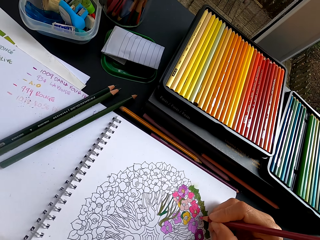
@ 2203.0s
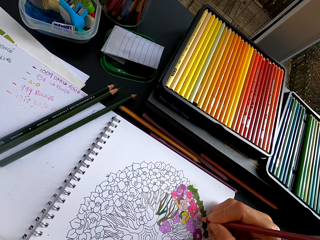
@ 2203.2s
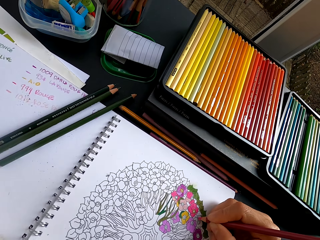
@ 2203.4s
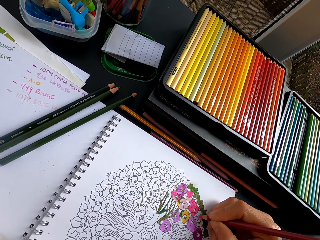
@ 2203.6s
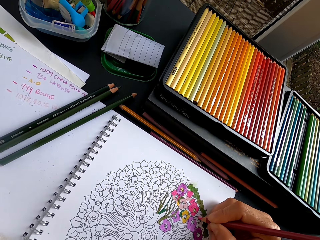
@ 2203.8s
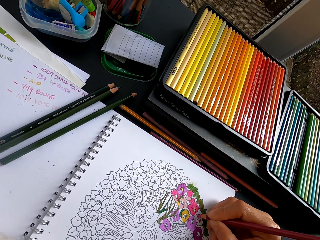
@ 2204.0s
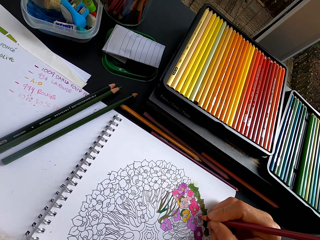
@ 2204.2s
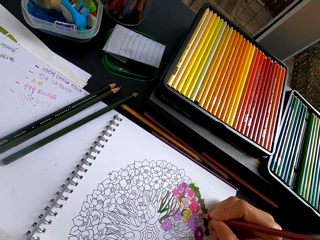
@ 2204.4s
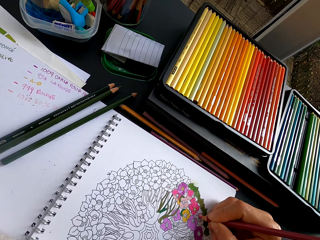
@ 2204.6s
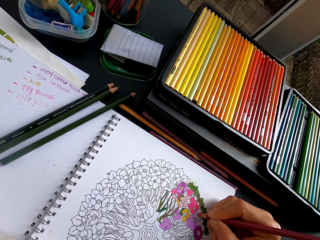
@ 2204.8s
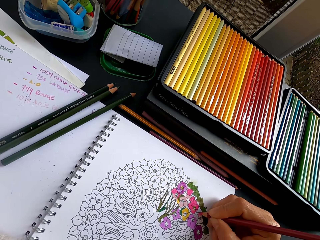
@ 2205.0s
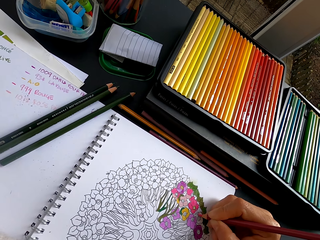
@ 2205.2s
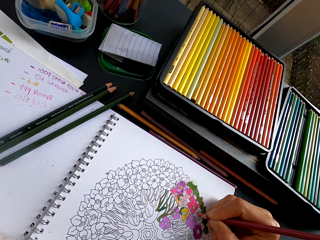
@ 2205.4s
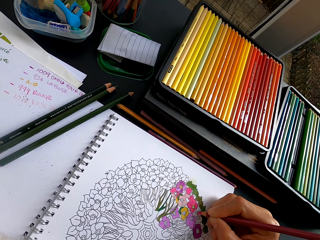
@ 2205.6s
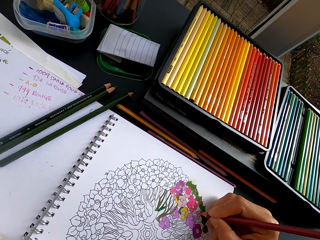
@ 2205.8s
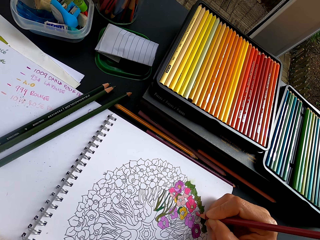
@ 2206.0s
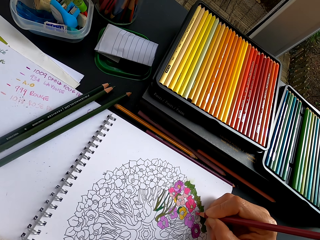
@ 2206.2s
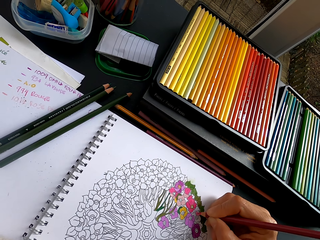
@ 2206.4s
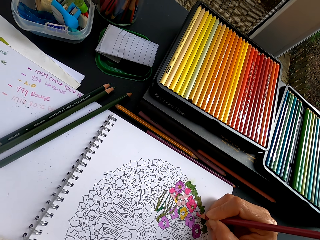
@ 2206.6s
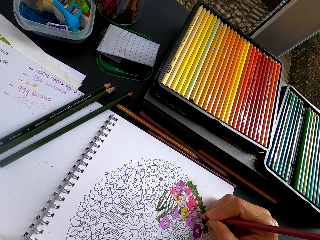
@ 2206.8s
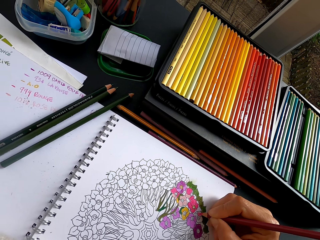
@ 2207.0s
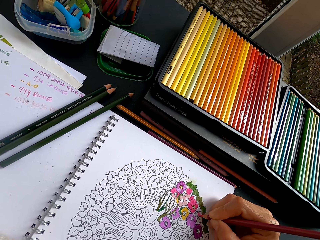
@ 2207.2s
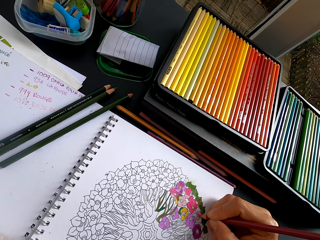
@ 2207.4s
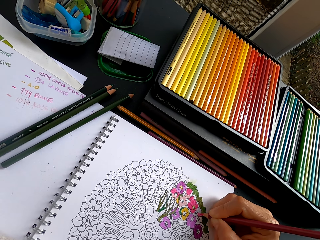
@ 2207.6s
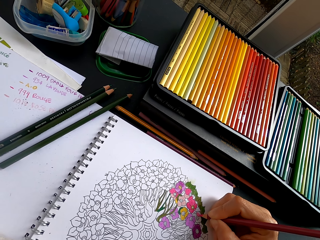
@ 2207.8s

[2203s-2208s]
The camera wearer colors a drawing.

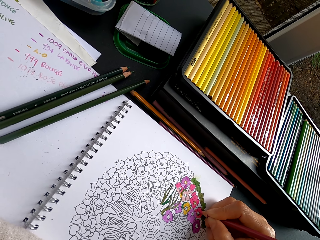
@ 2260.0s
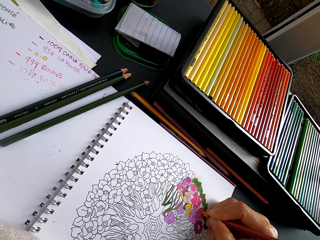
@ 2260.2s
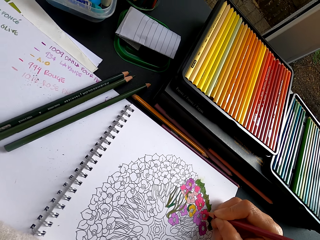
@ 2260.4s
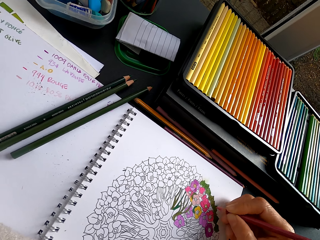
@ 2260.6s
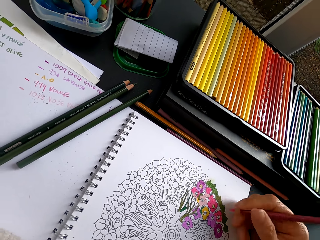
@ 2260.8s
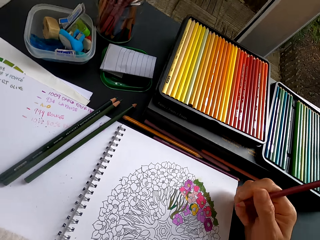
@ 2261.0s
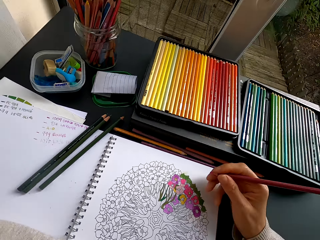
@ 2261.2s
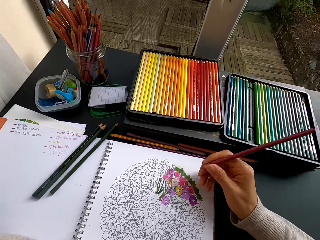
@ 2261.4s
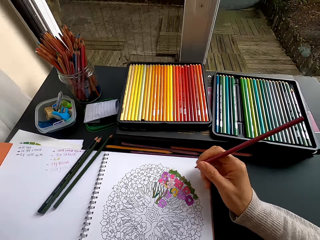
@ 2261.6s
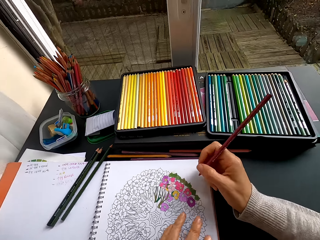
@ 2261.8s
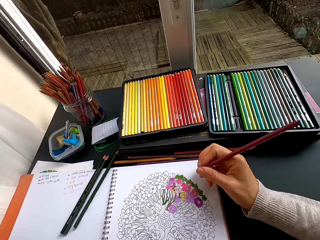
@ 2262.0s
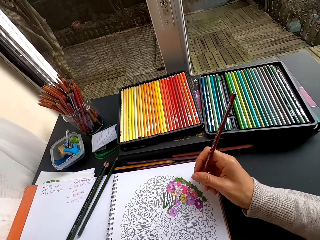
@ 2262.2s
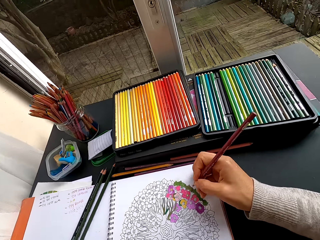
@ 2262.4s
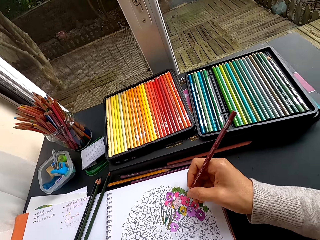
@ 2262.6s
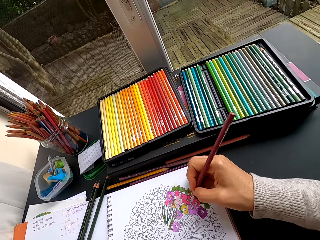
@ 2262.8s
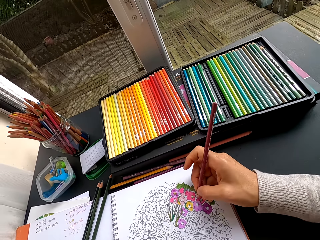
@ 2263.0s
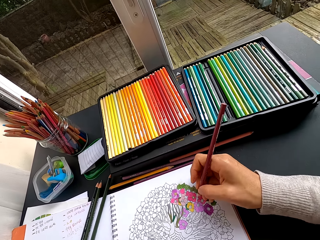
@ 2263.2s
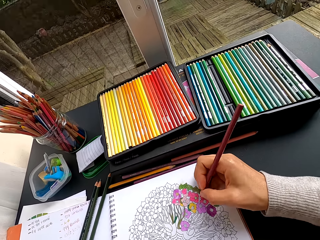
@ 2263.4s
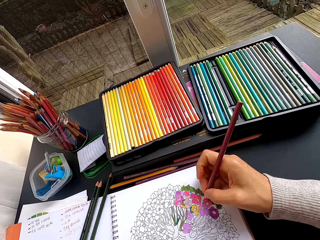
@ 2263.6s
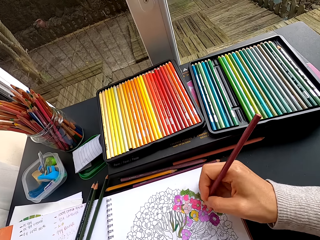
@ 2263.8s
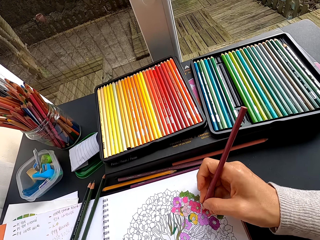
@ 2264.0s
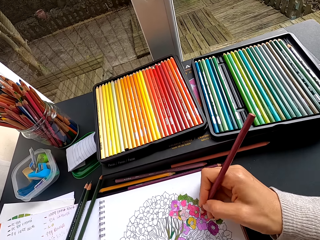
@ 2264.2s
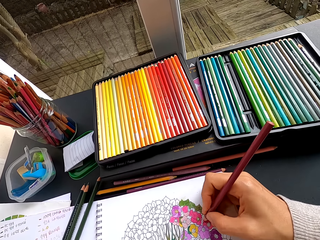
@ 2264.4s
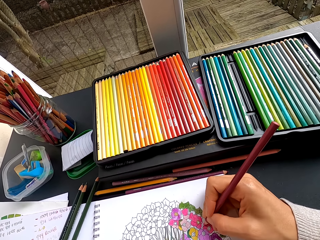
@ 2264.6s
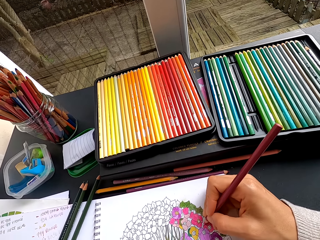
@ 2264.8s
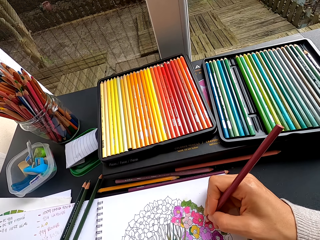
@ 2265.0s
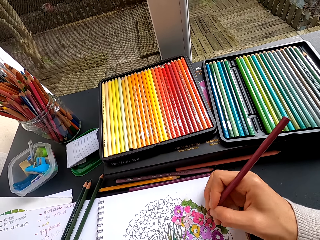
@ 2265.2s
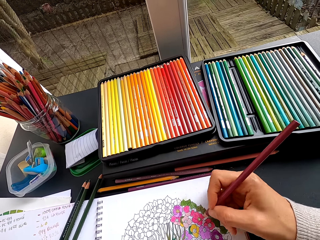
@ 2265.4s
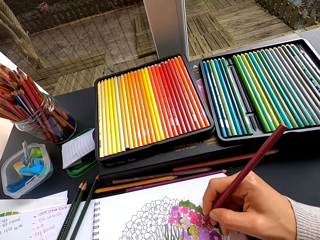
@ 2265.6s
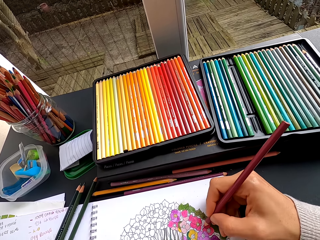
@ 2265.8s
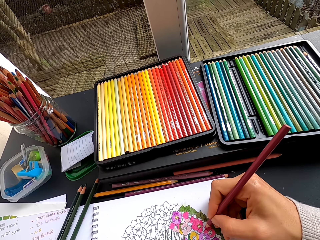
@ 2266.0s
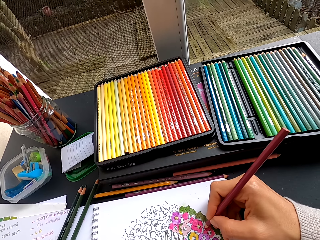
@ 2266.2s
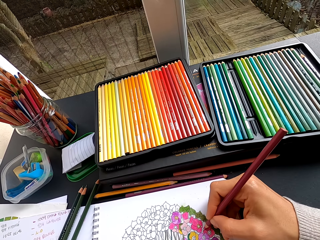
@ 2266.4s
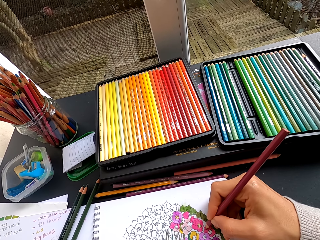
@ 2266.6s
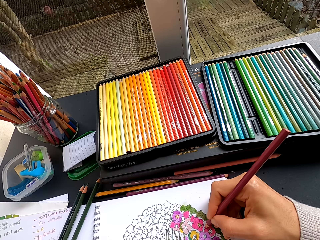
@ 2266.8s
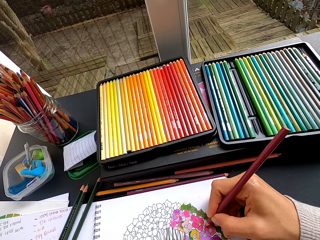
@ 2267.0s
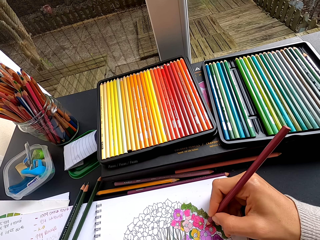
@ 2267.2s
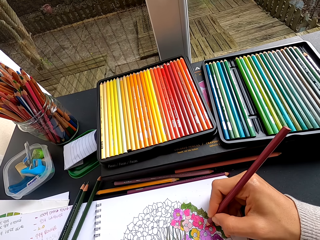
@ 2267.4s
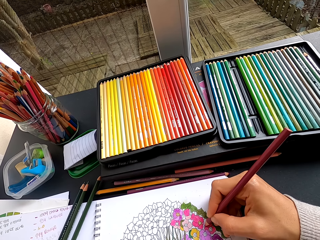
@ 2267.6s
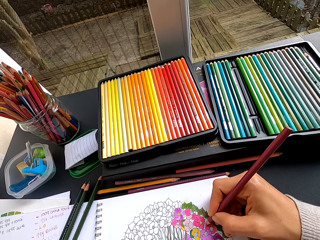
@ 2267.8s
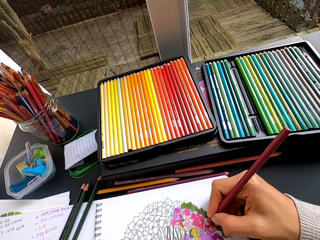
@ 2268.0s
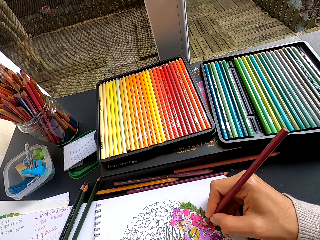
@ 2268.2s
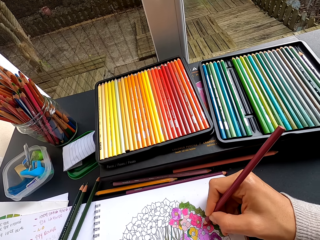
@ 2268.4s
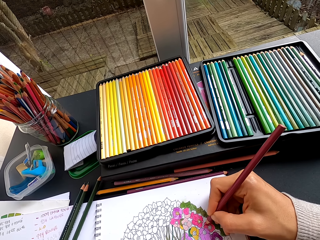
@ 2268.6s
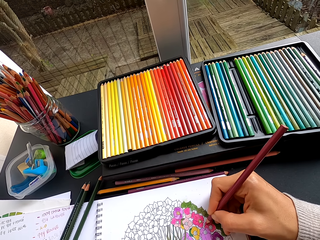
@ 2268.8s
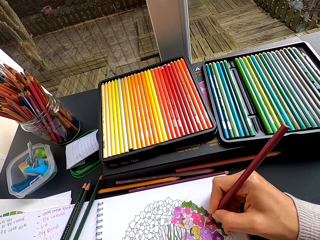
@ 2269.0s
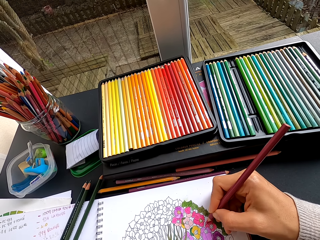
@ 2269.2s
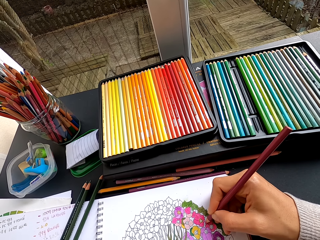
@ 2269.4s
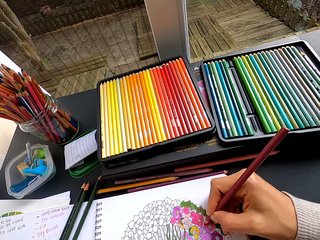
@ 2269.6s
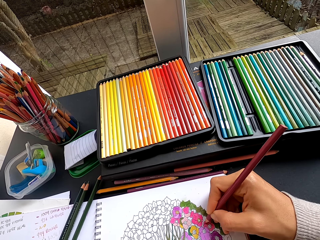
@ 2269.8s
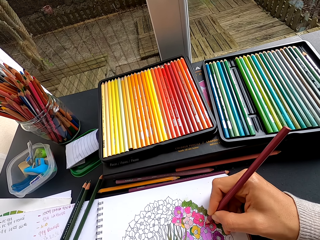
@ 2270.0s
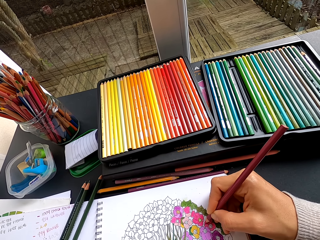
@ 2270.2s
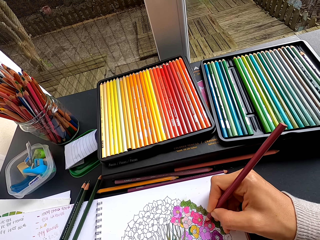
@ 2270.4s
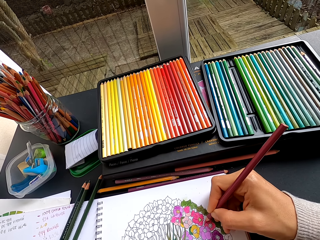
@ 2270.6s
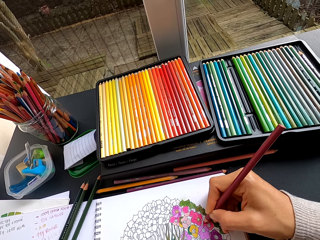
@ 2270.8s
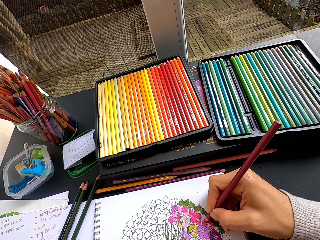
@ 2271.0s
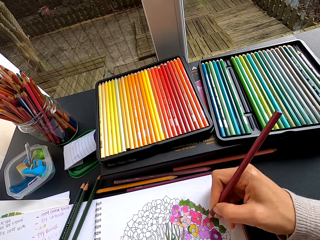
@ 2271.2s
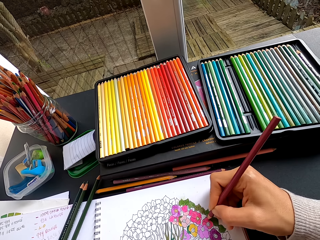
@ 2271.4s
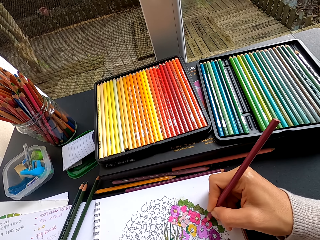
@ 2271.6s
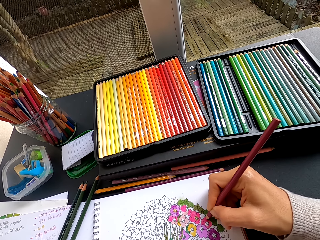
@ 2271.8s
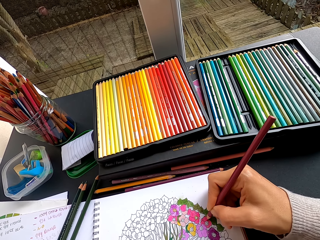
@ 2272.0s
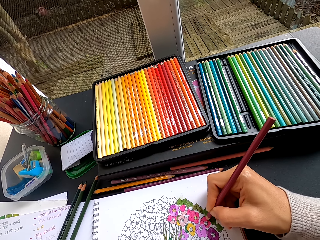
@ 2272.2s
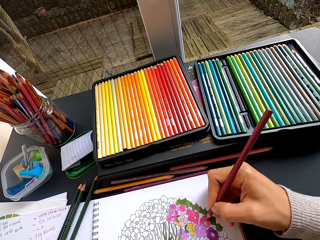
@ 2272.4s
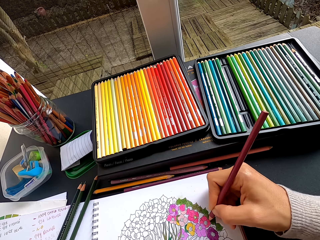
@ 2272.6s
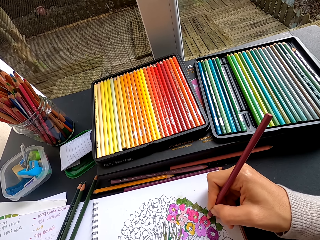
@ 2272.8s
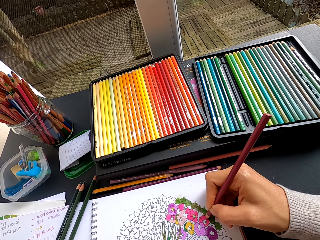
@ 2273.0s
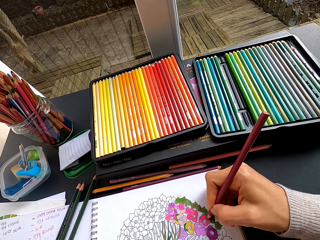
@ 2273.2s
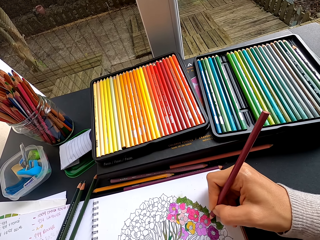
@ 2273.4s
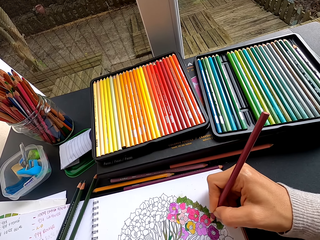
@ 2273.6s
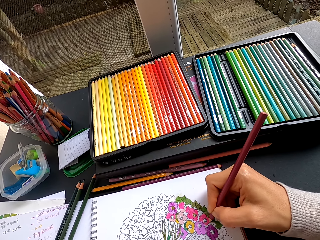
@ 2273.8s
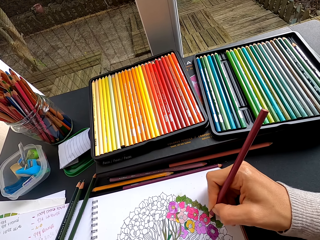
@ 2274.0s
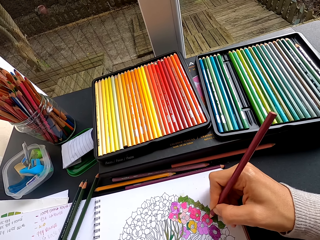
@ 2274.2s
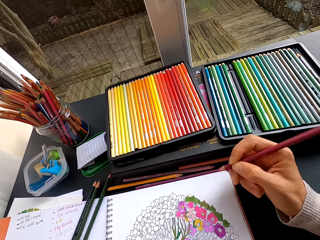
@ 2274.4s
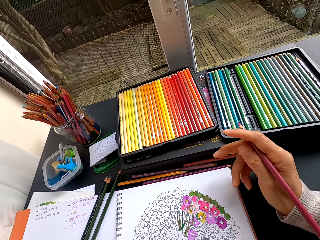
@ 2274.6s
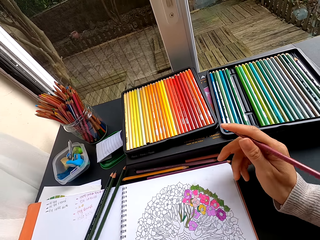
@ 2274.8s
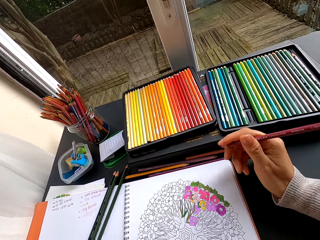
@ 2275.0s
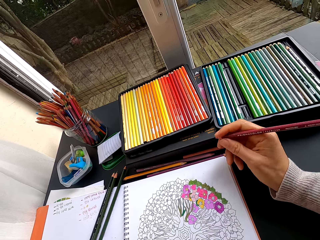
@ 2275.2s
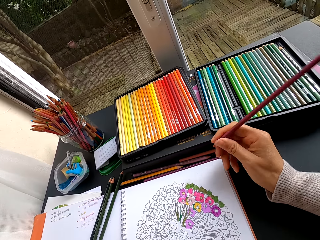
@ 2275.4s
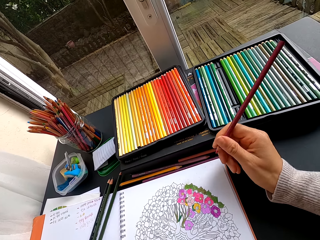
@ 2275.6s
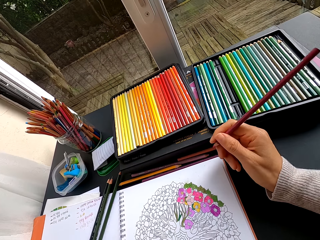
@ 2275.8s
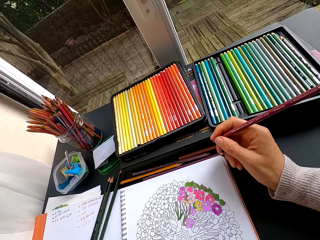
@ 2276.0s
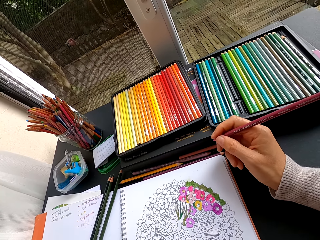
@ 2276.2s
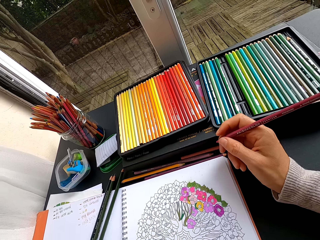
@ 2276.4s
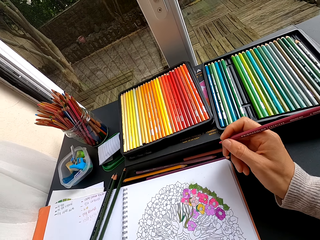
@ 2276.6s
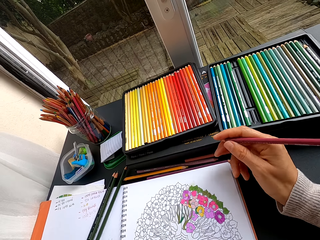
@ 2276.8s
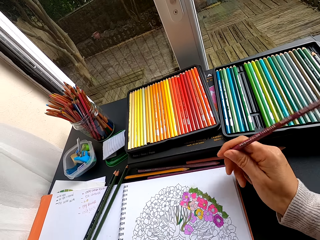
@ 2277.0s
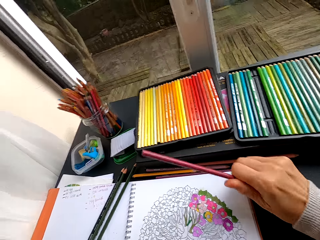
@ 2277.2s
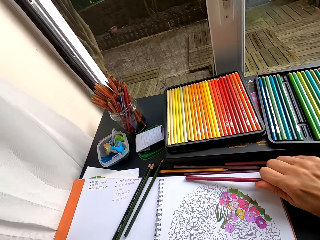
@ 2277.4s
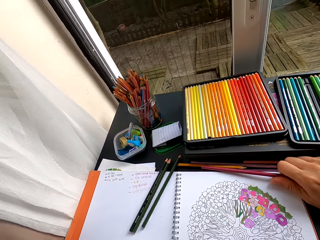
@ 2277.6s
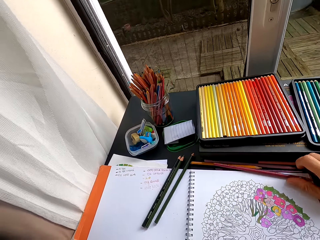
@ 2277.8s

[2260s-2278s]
The camera wearer stares at the drawing. They color the drawing. They stare at the drawing.
